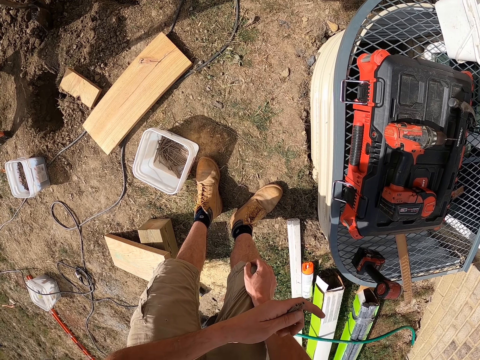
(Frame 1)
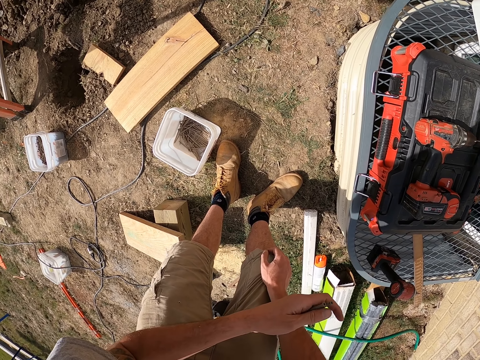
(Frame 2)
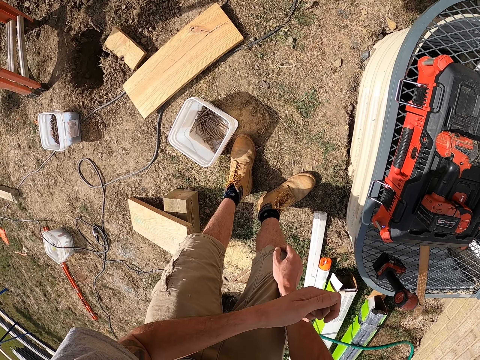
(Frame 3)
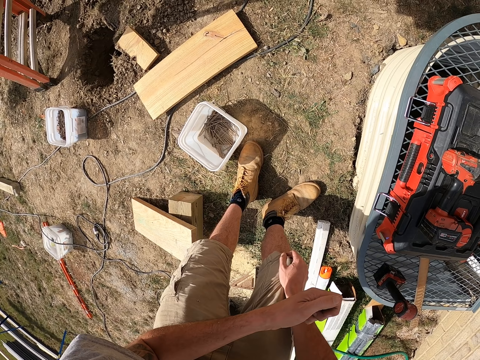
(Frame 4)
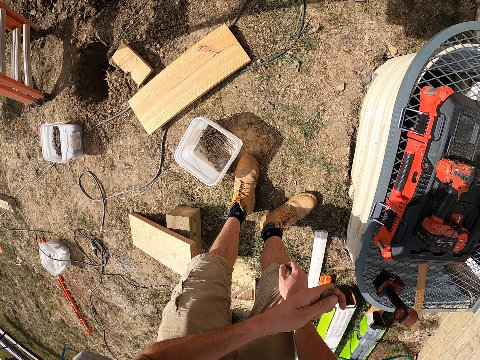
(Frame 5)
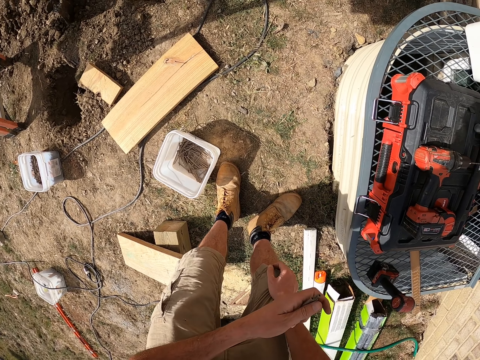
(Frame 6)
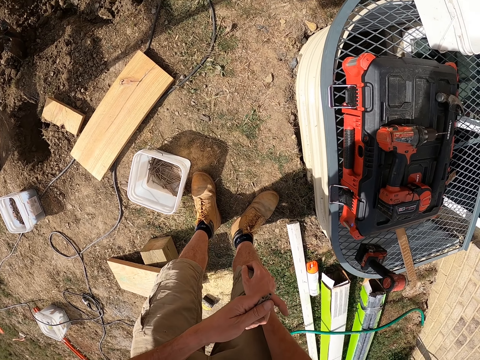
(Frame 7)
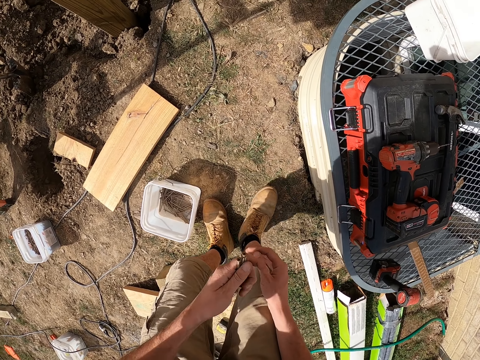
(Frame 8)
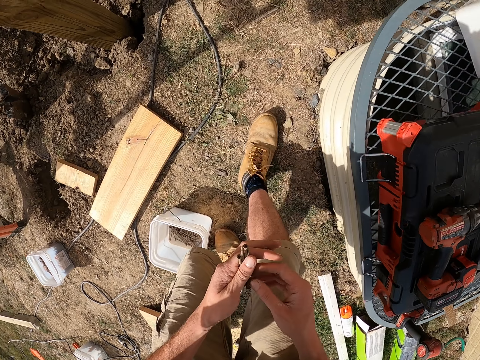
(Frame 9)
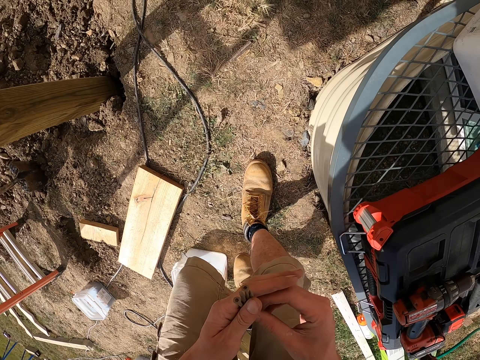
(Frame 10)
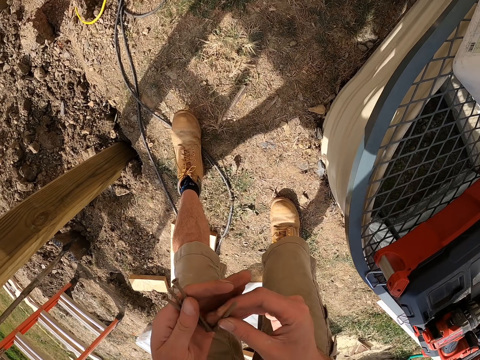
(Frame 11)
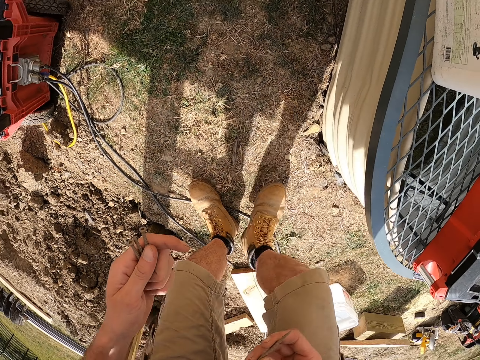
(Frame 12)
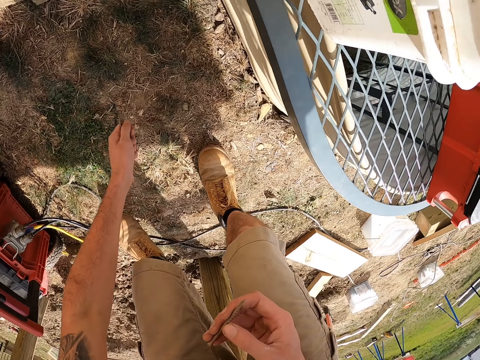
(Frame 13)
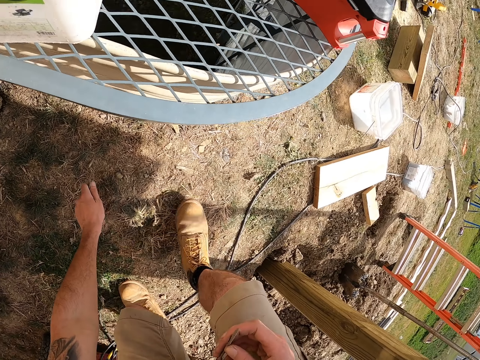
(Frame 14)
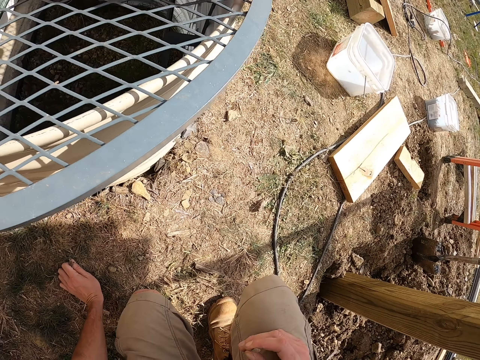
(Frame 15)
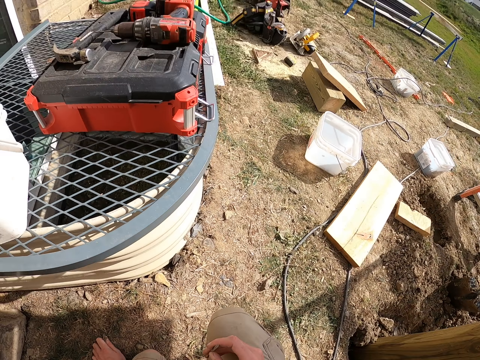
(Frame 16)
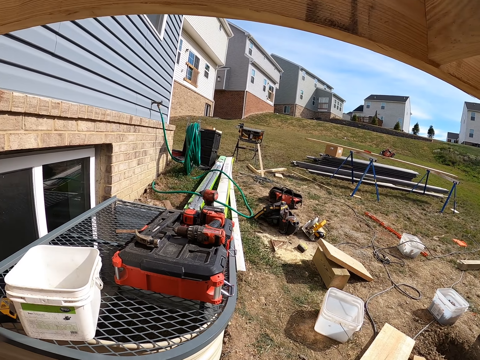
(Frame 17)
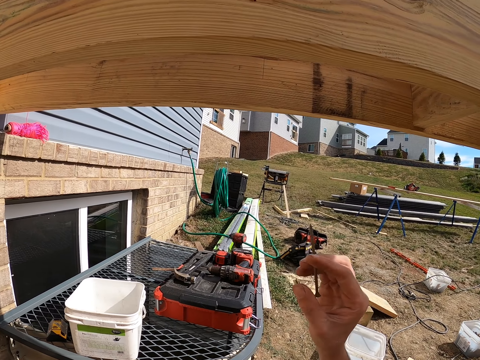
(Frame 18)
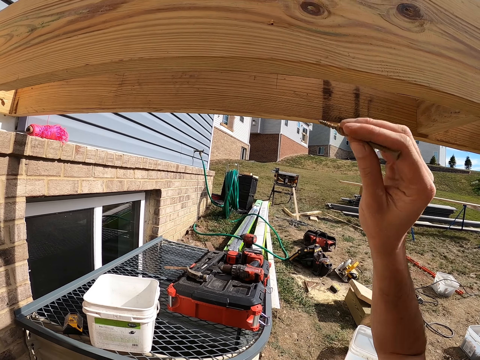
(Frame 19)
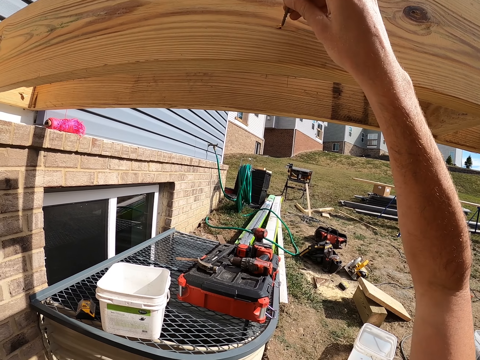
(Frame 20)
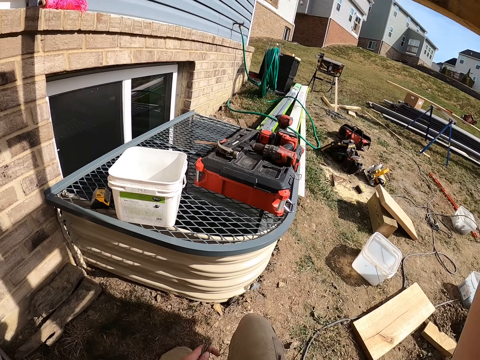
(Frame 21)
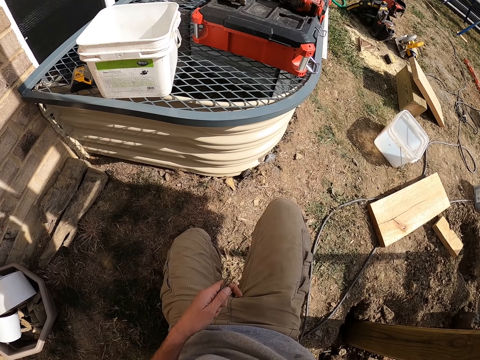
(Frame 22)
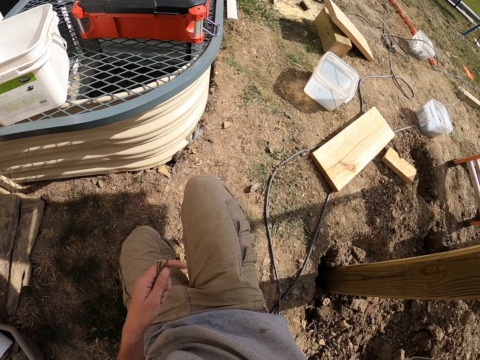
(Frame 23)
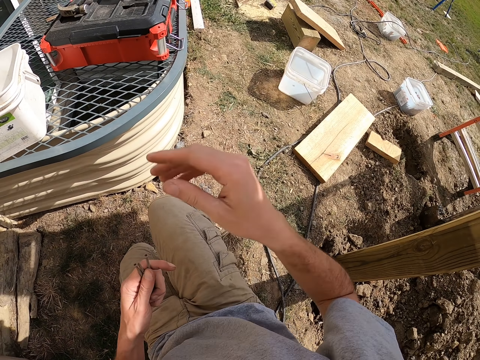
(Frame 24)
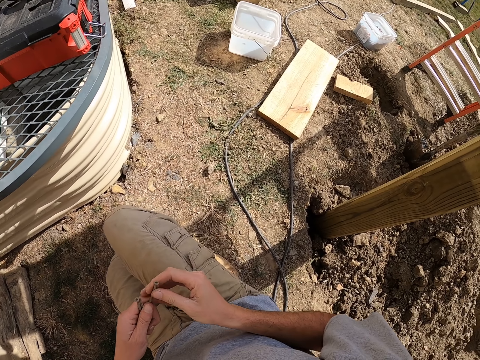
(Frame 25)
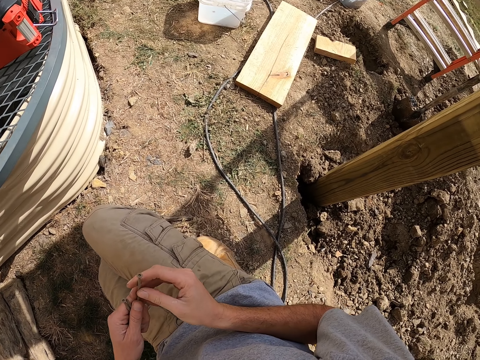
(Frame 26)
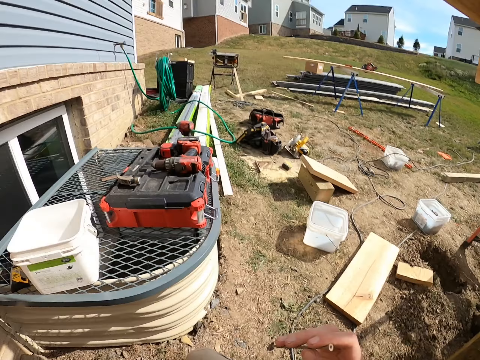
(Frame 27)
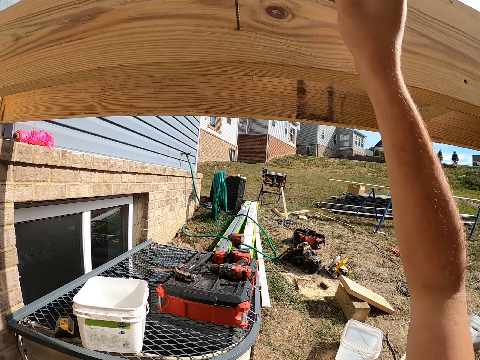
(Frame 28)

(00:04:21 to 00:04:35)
The camera wearer squats. They kneel down and fix nails to the wood.

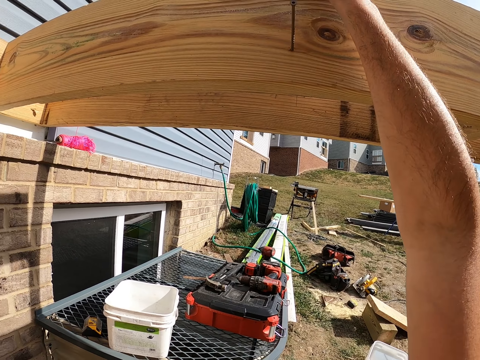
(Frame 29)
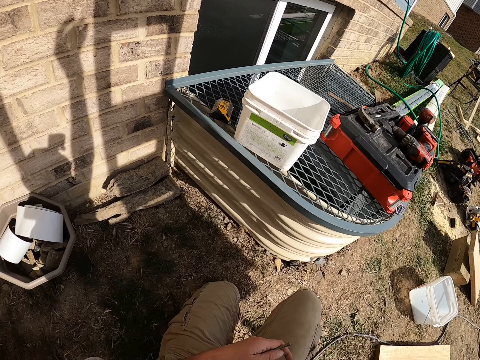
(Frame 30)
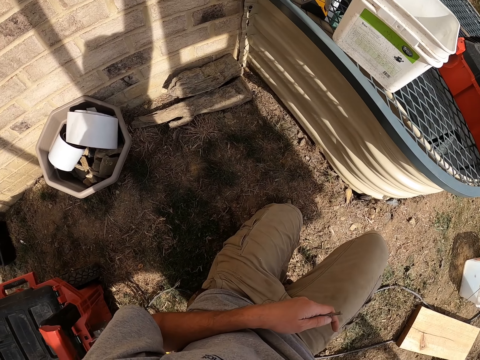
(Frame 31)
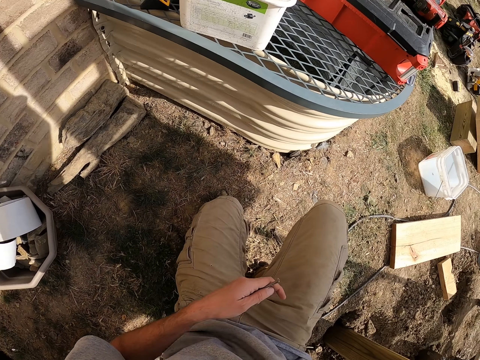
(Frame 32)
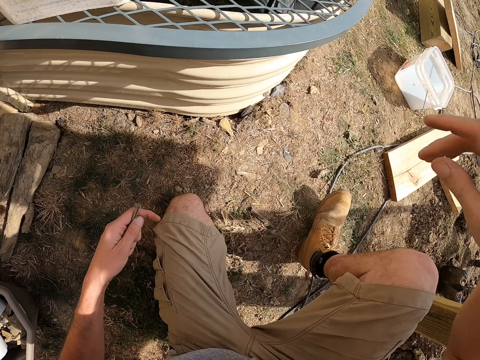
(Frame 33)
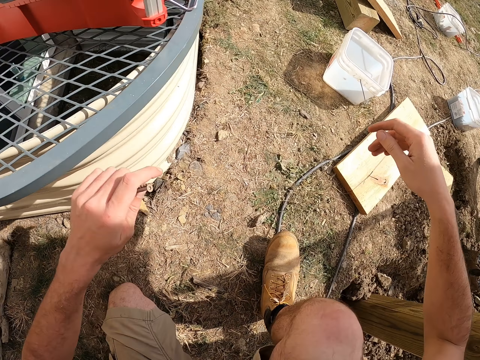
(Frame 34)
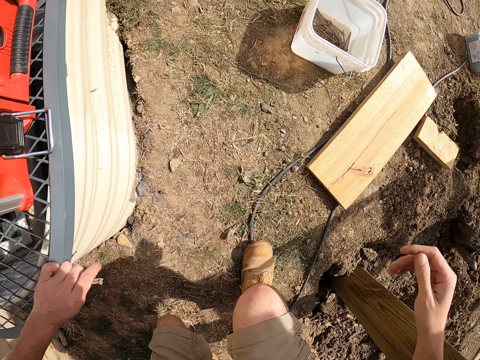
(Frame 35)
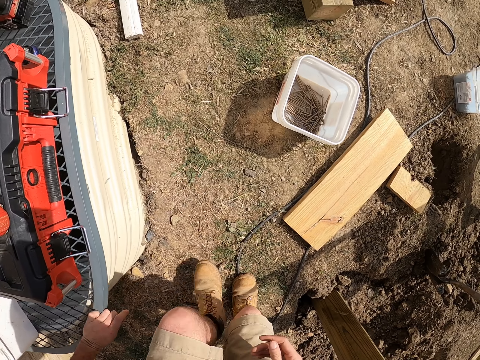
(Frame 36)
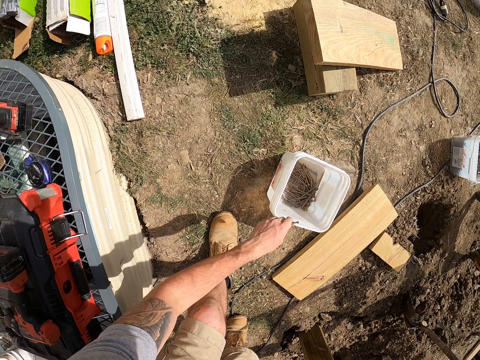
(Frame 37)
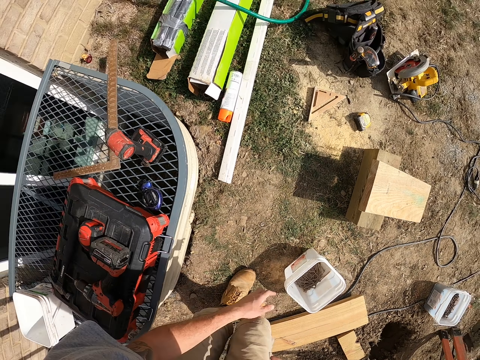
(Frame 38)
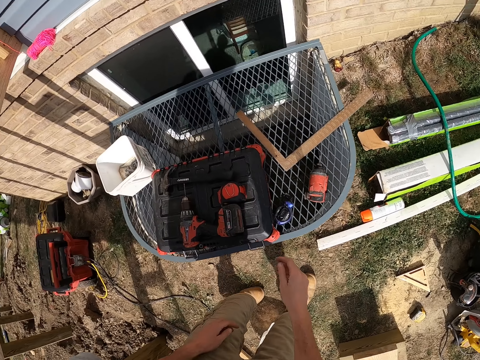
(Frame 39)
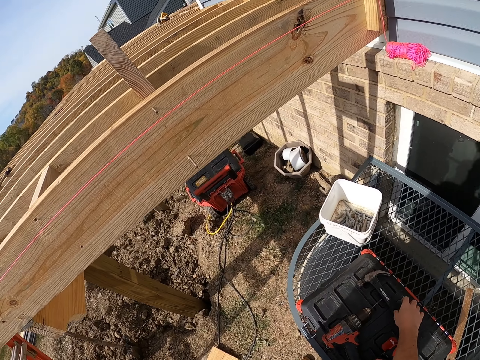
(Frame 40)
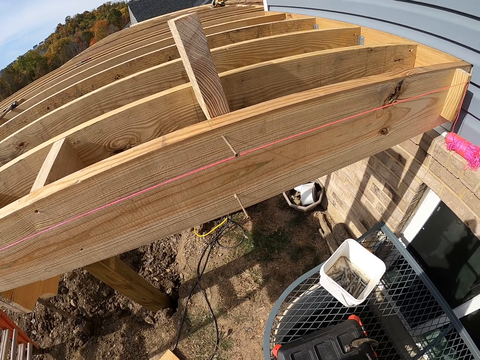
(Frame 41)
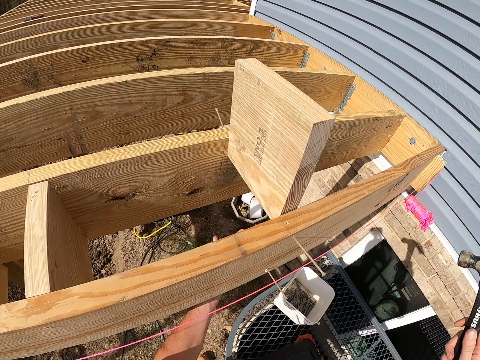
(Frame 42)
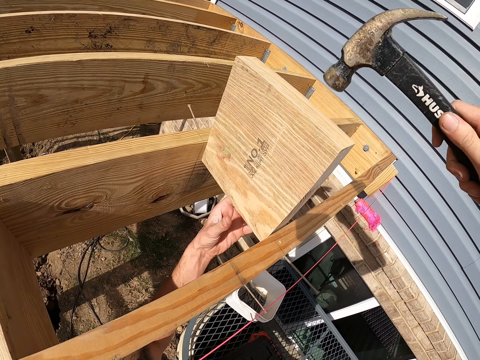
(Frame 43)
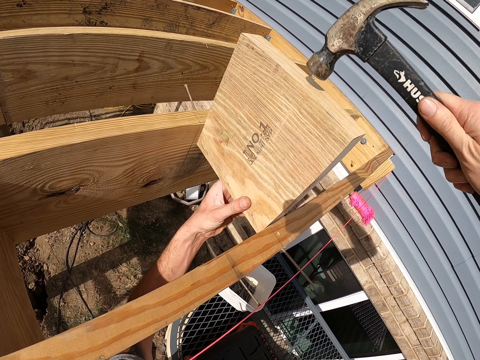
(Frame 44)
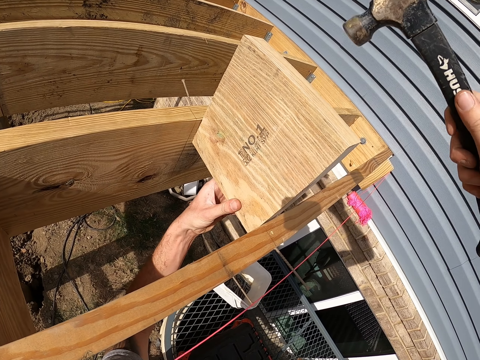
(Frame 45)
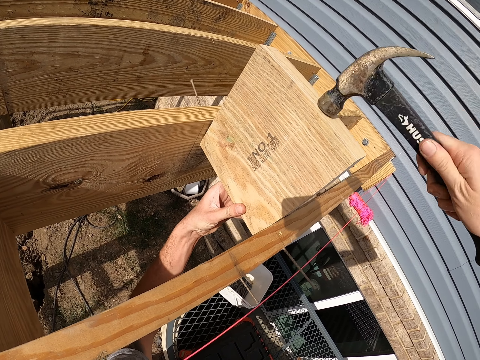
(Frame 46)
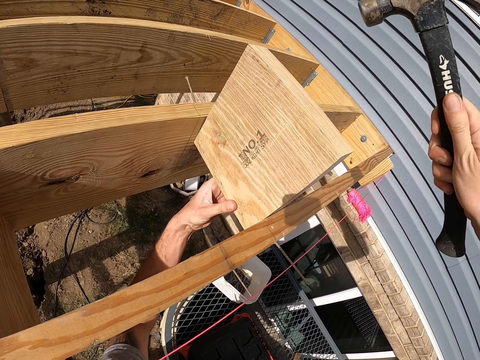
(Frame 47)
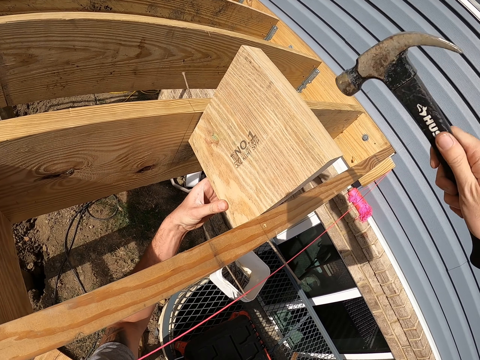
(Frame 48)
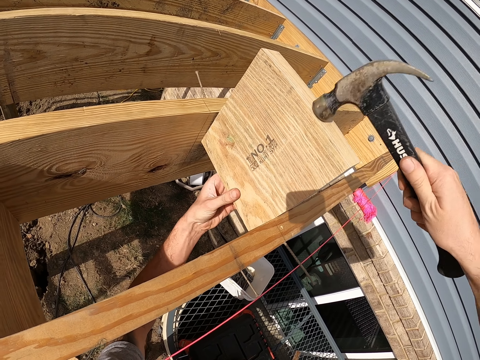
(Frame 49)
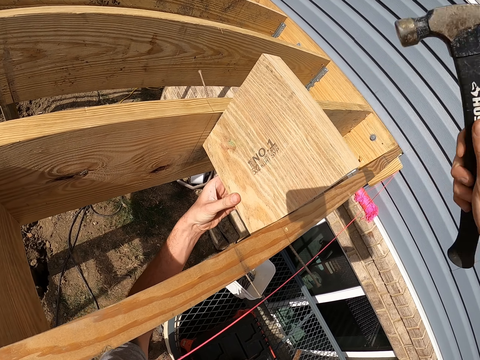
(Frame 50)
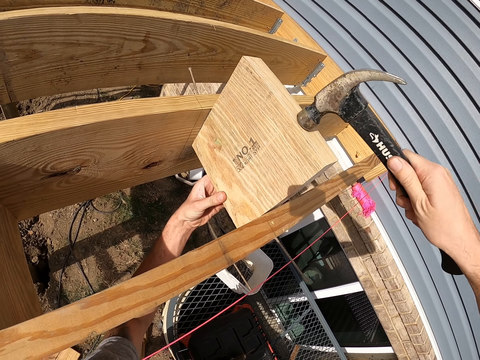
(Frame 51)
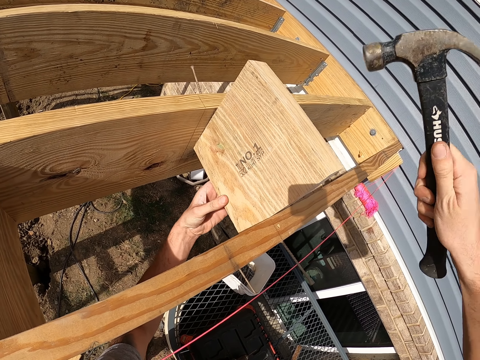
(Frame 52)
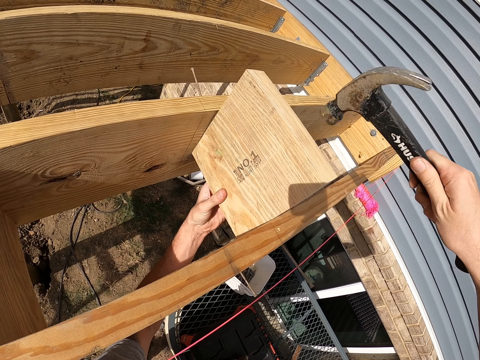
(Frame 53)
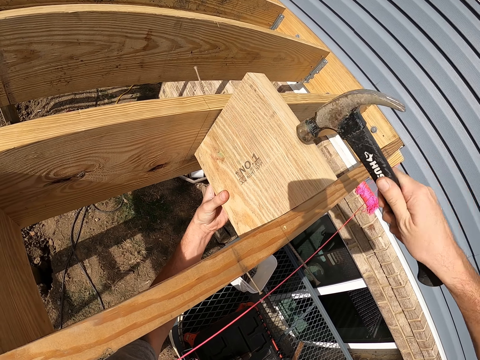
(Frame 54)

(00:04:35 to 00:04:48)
The camera wearer fixes the wood with a hammer.
